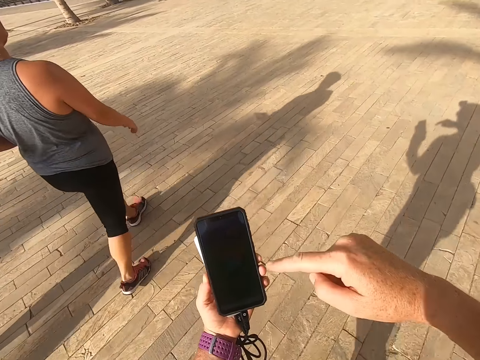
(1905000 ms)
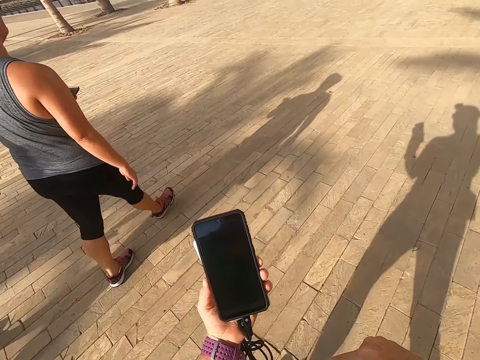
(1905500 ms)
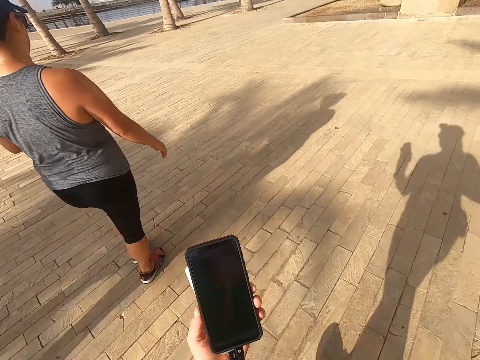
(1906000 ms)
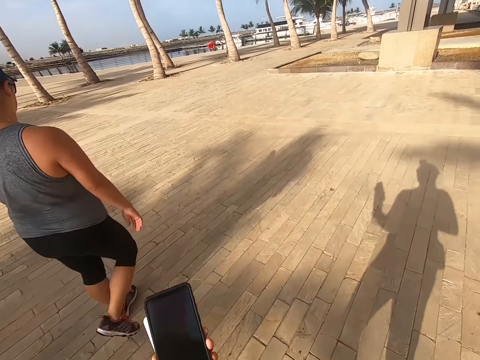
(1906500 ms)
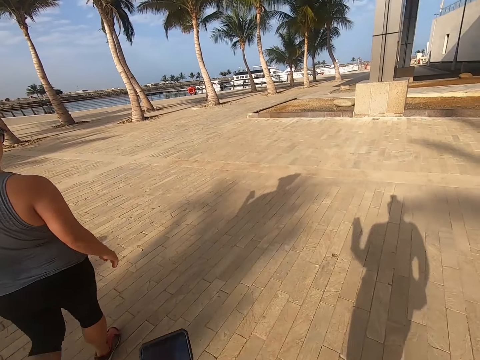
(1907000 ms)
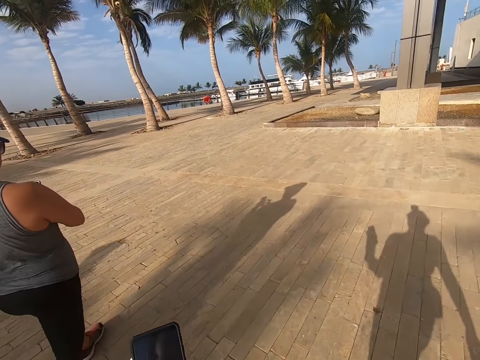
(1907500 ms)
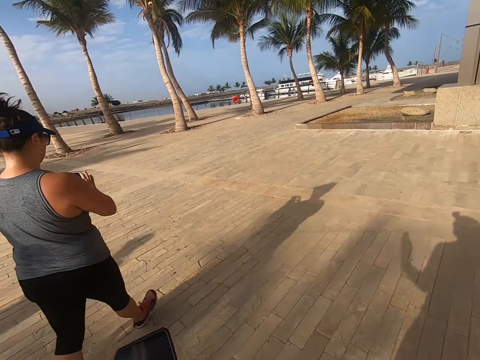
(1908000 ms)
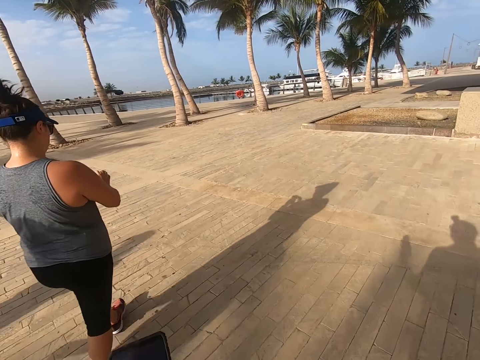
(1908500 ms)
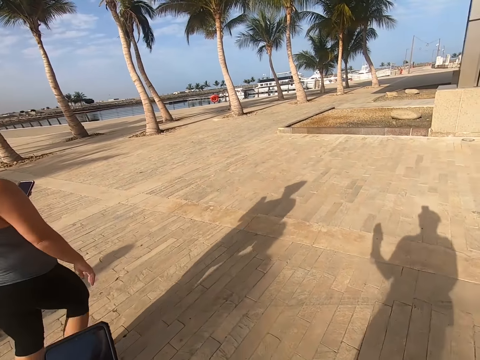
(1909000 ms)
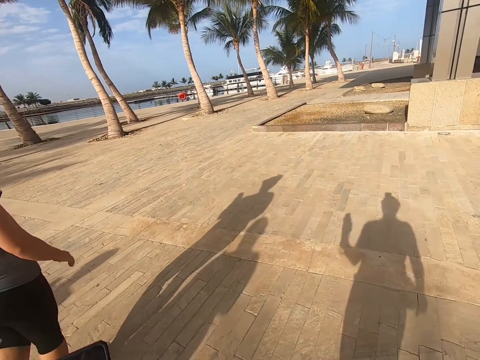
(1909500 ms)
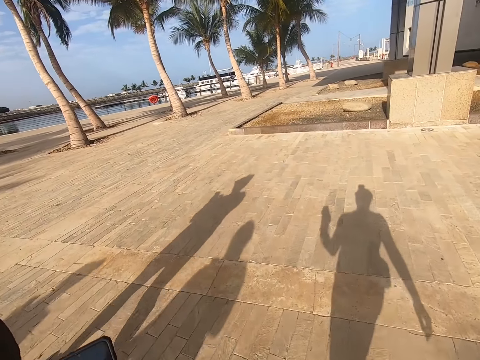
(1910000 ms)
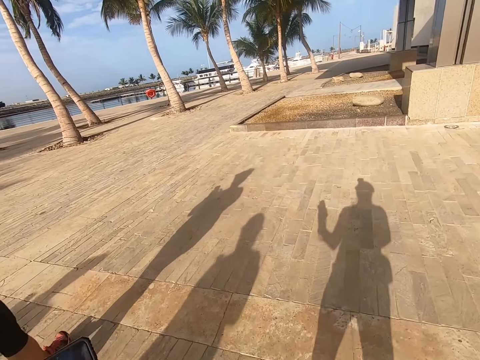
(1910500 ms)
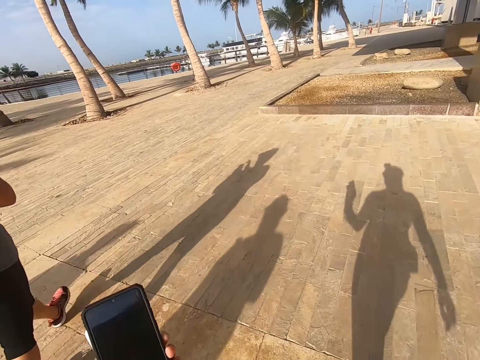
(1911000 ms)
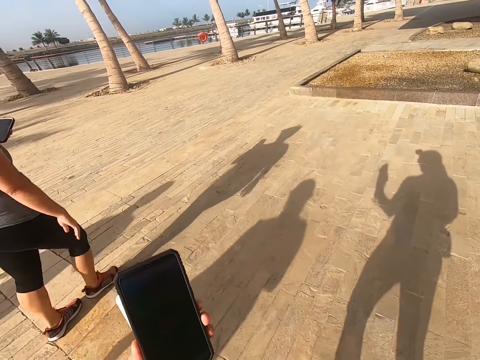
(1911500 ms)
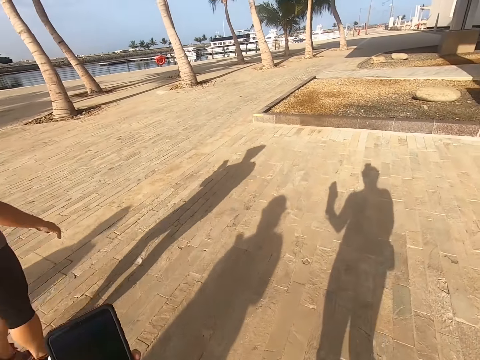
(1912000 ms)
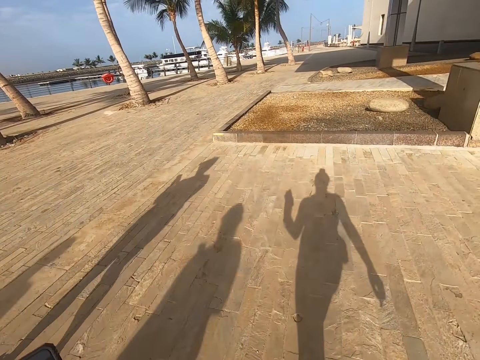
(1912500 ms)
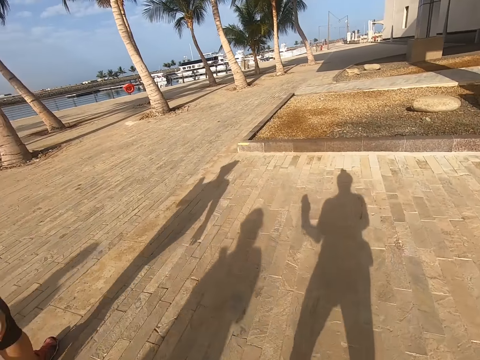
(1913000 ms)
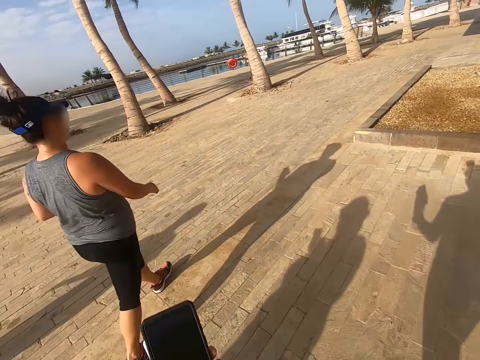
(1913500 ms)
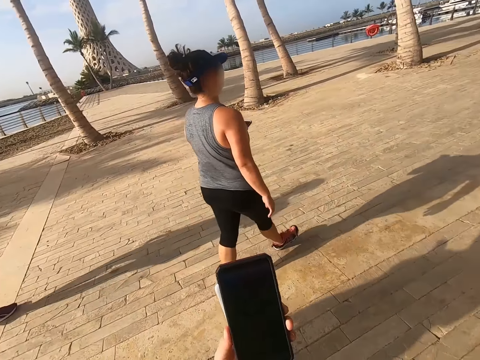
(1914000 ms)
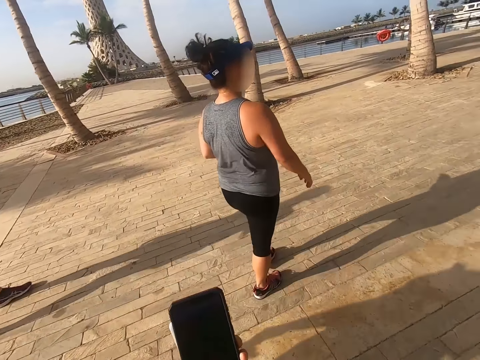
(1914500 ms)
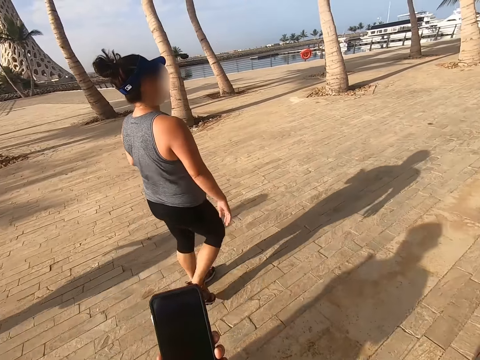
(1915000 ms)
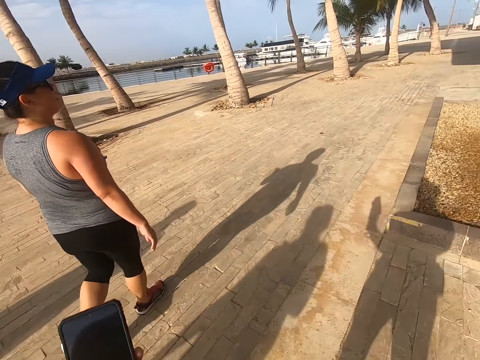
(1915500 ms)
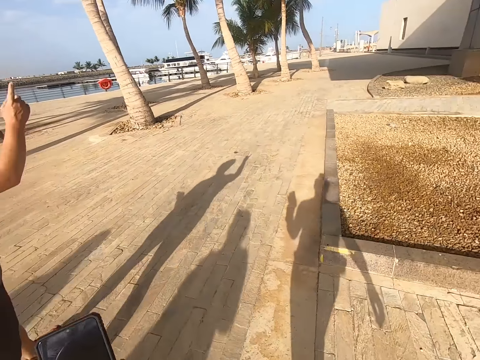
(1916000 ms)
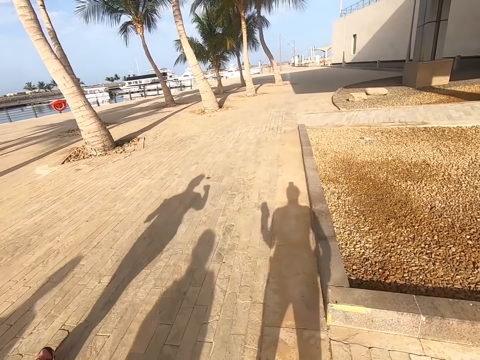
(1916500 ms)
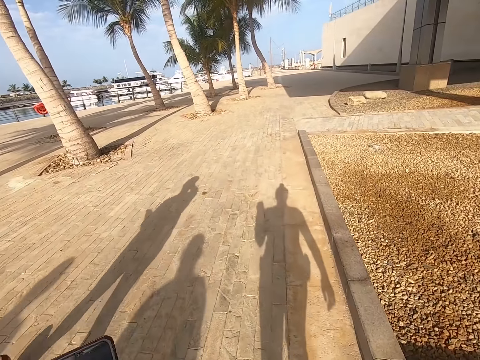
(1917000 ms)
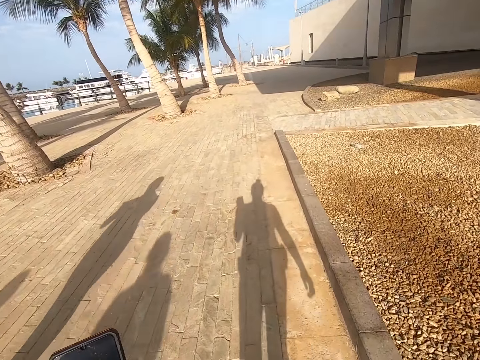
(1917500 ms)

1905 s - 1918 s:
The camera wearer walks with a man. The man scrolls the phone. The camera wearer looks on the phone.

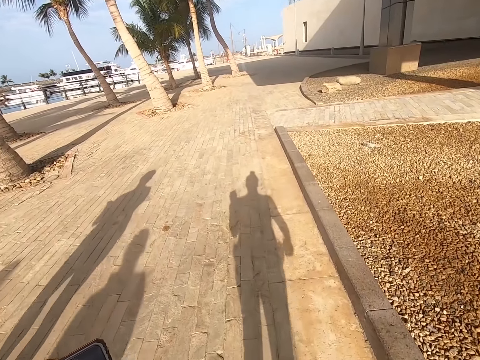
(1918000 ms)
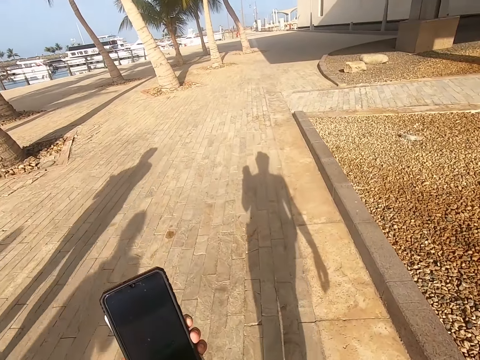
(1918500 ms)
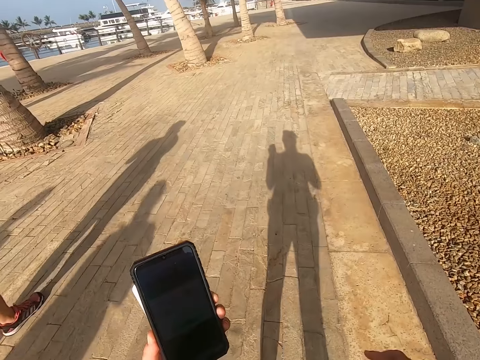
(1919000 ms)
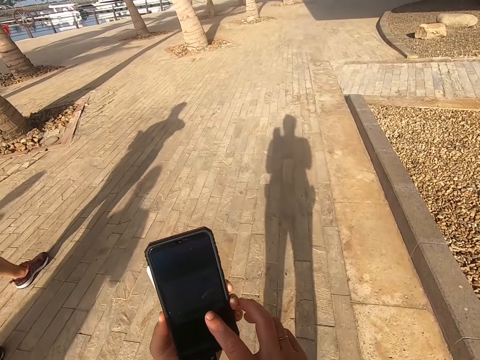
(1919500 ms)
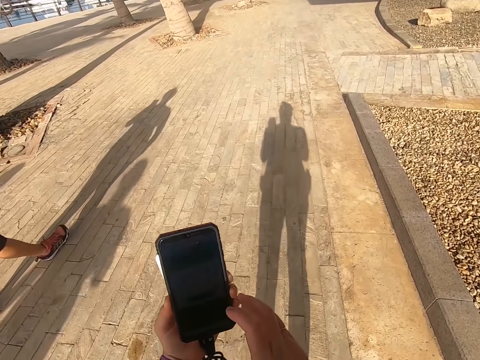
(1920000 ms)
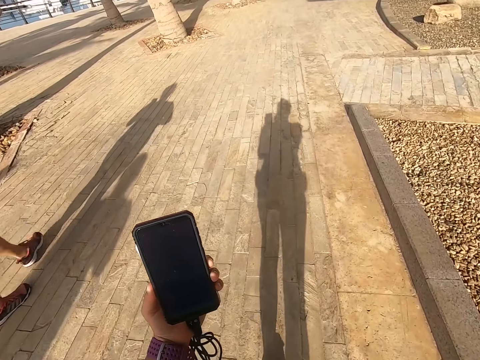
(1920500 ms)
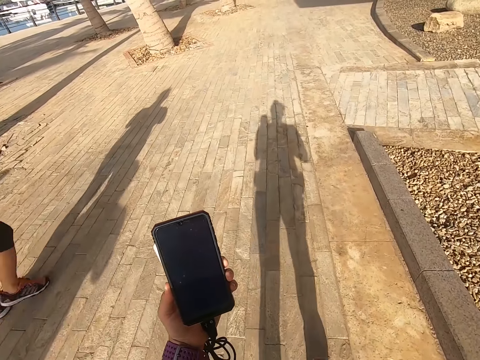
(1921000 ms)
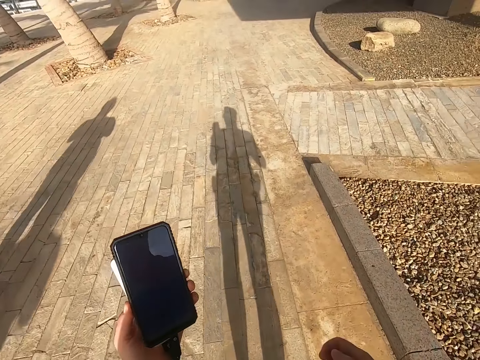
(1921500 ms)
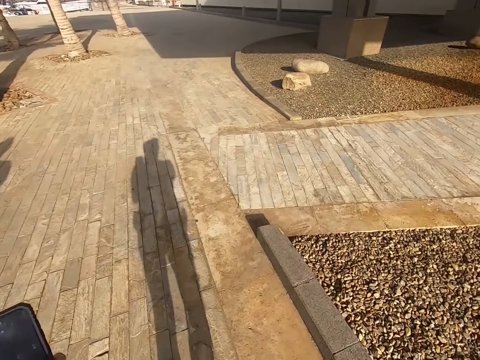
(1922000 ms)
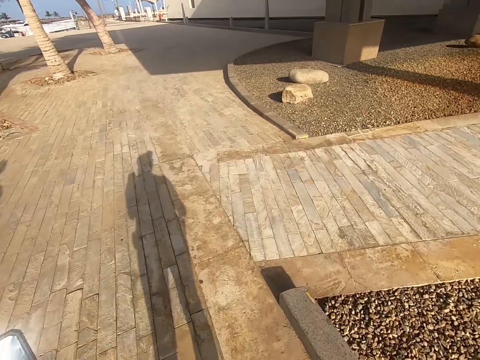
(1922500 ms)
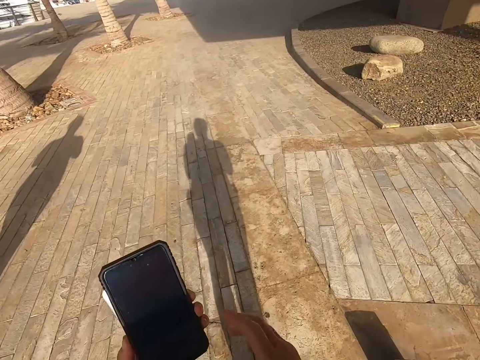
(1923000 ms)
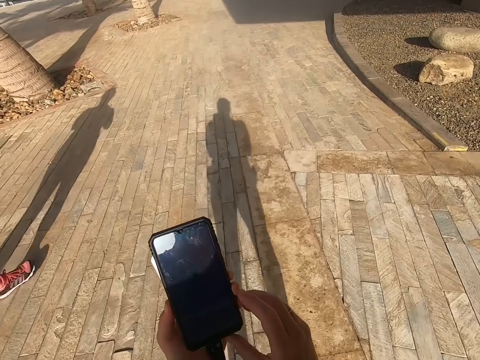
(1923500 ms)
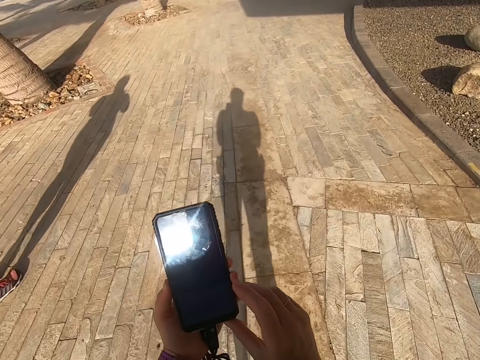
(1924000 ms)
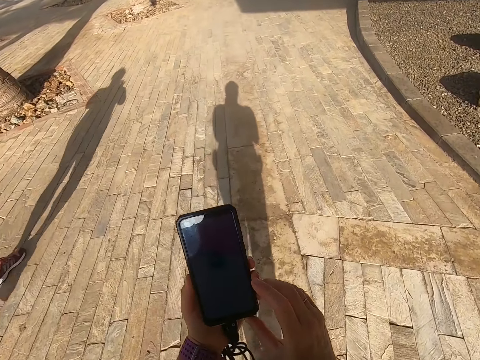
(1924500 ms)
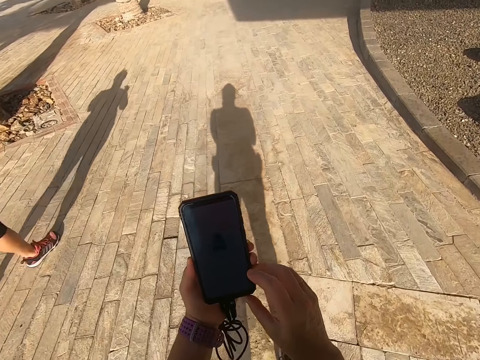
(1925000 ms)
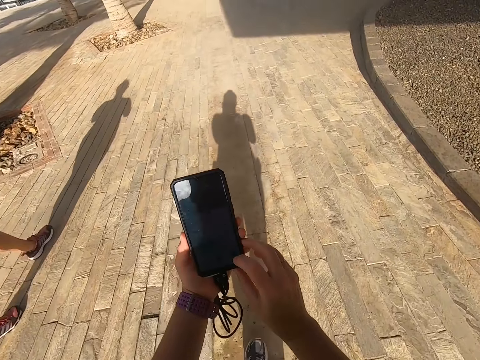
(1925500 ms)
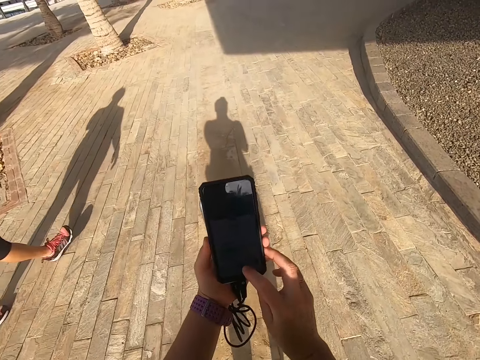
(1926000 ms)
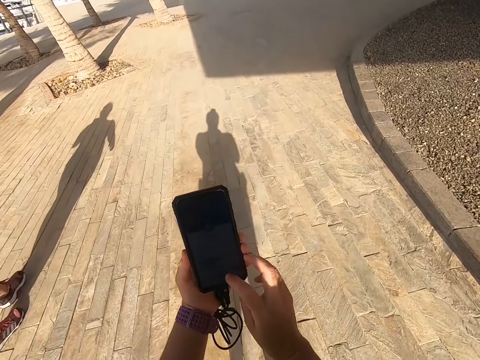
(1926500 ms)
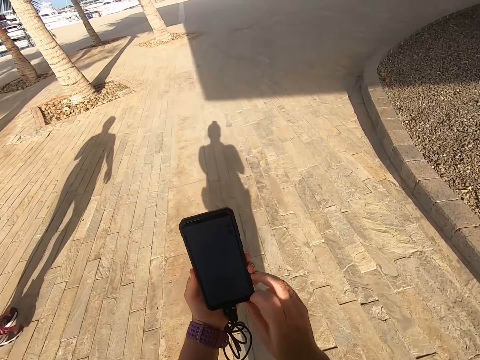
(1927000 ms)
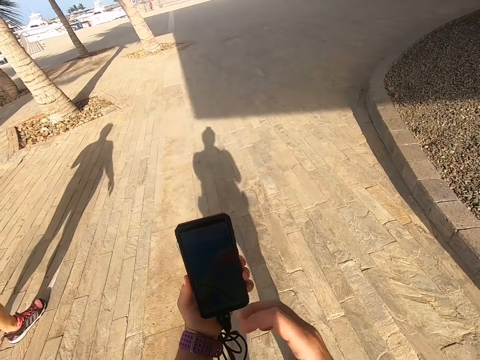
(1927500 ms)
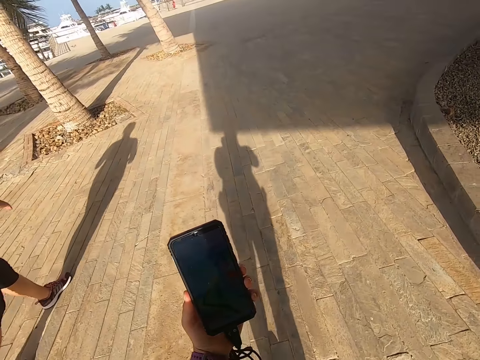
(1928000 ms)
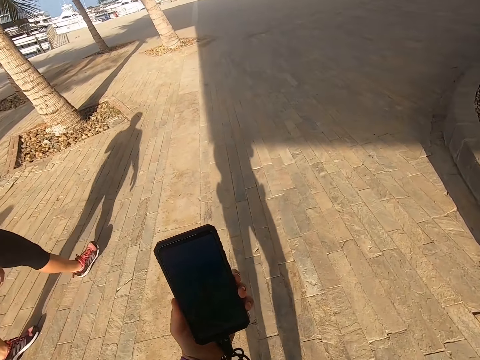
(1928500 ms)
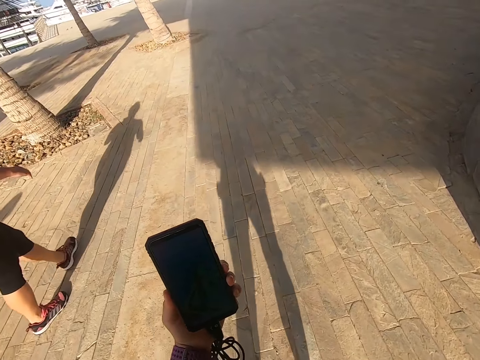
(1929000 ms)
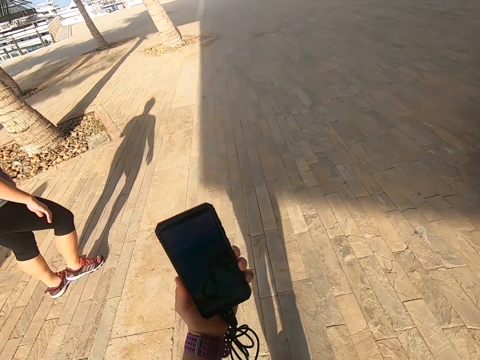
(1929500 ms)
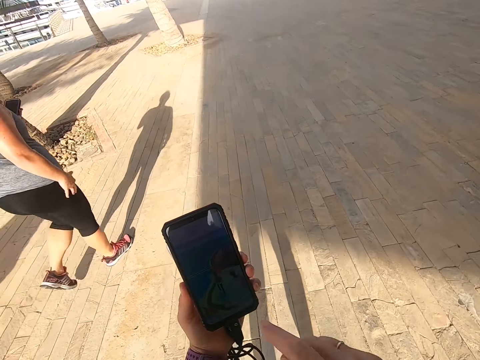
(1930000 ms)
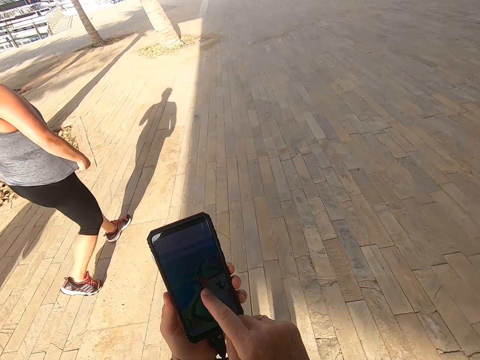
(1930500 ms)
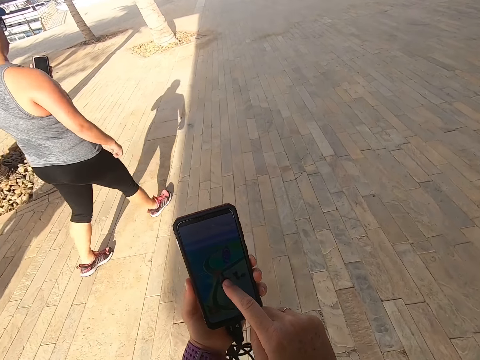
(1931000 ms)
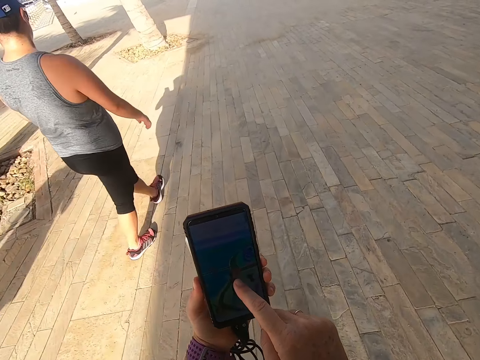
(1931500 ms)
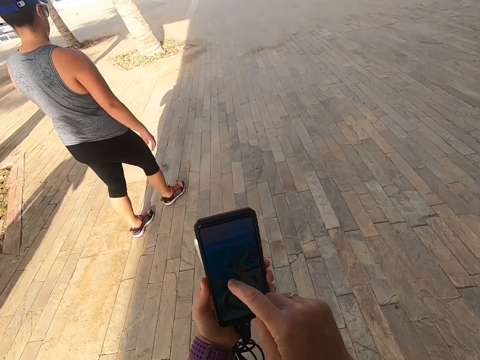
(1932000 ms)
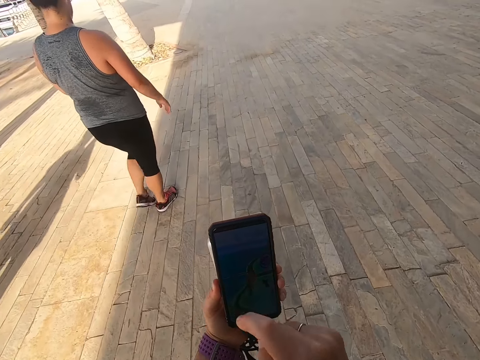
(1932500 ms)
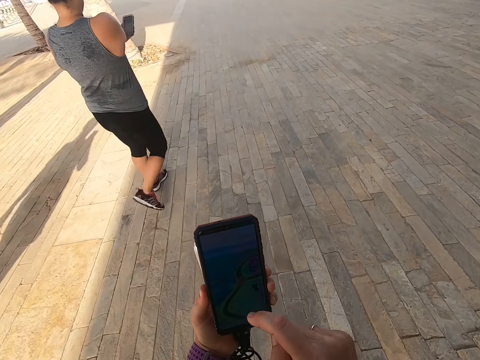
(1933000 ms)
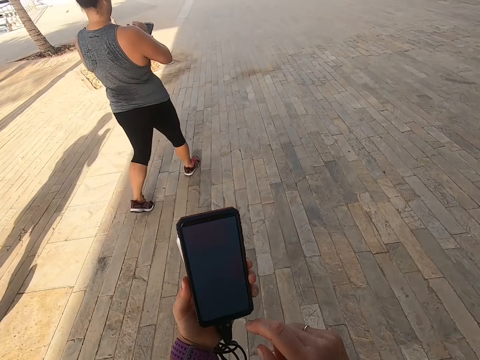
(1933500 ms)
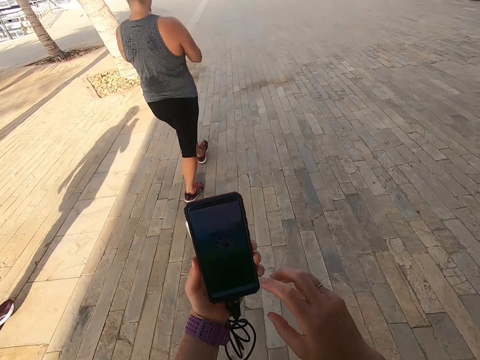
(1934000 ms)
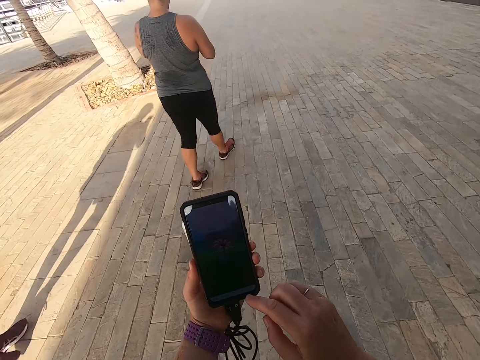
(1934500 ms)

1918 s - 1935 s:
The camera wearer scrolls the phone. They look on the phone. They hold the phone. They scroll the phone. A man walks on the road. The camera wearer looks on the phone. They walk with the man. The man walks on the road. The camera wearer scrolls the phone. They touch the phone.
